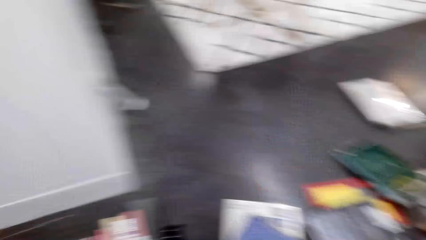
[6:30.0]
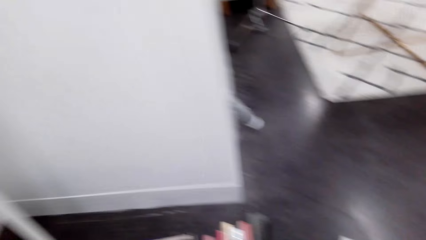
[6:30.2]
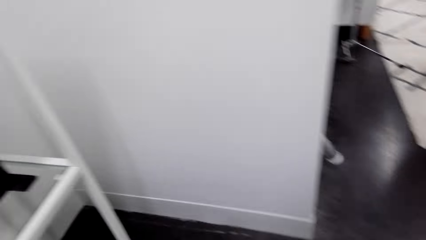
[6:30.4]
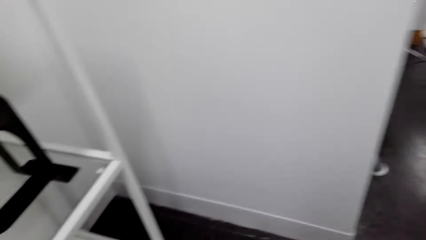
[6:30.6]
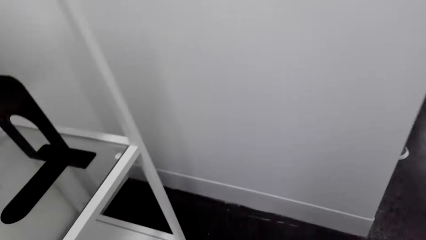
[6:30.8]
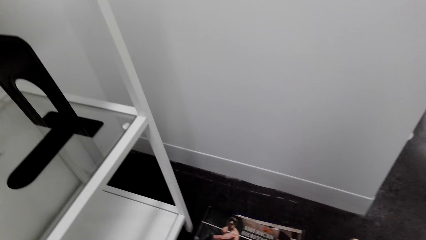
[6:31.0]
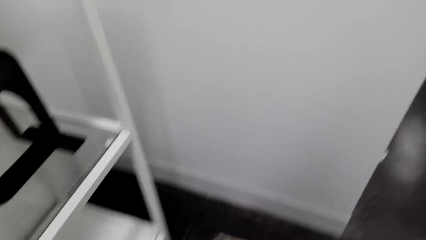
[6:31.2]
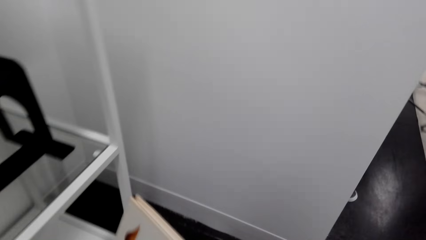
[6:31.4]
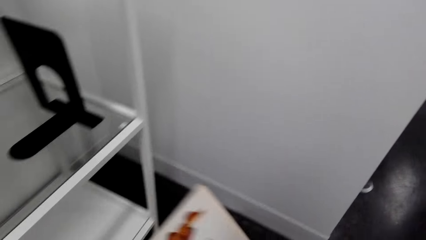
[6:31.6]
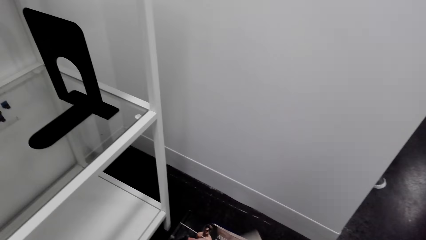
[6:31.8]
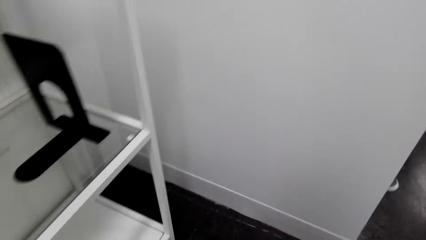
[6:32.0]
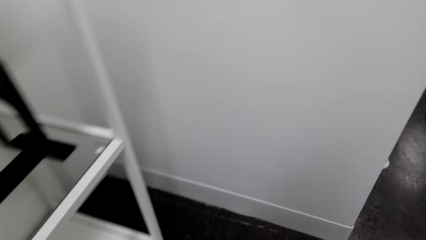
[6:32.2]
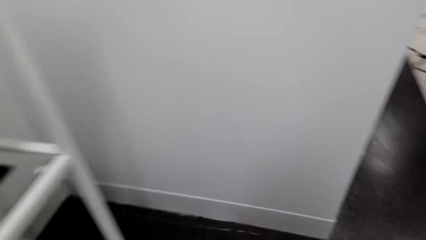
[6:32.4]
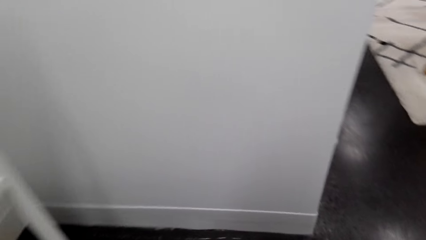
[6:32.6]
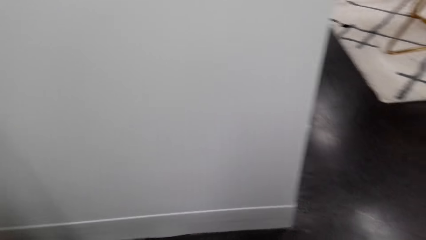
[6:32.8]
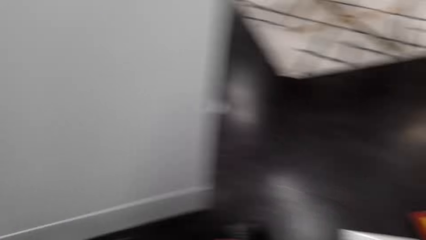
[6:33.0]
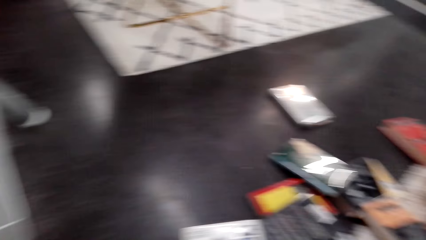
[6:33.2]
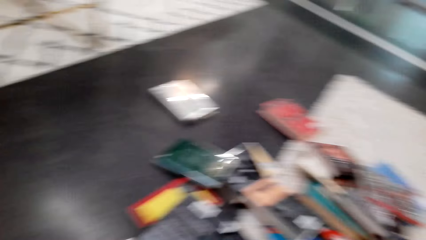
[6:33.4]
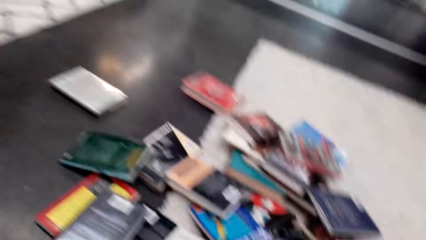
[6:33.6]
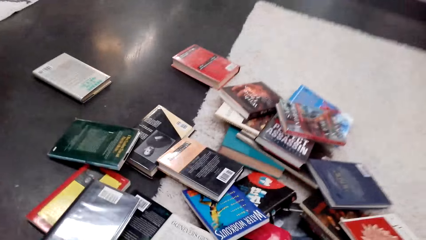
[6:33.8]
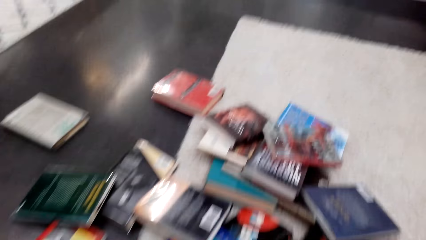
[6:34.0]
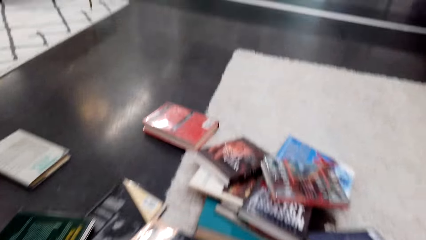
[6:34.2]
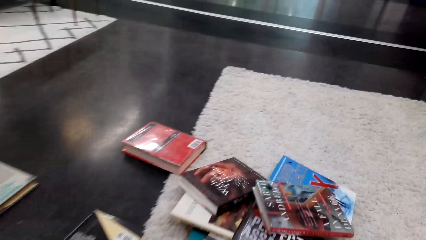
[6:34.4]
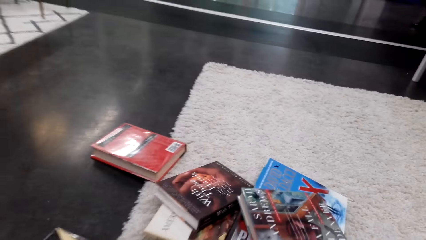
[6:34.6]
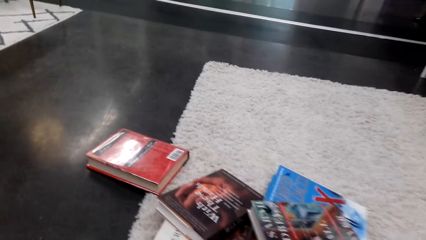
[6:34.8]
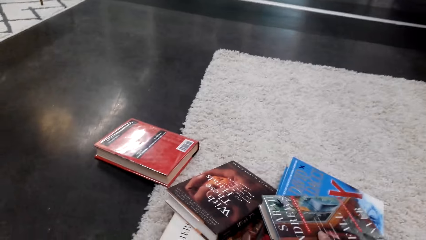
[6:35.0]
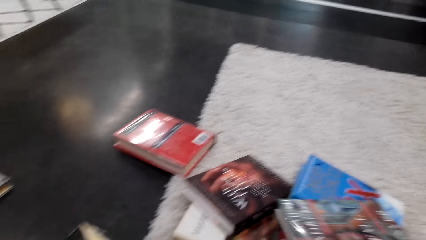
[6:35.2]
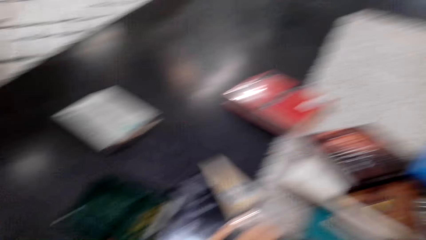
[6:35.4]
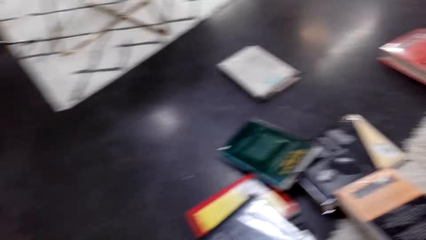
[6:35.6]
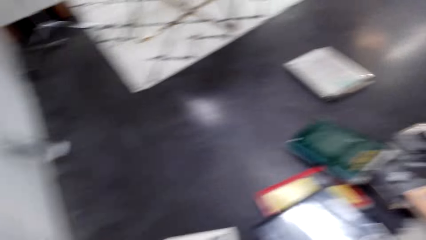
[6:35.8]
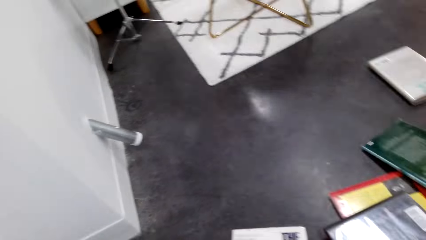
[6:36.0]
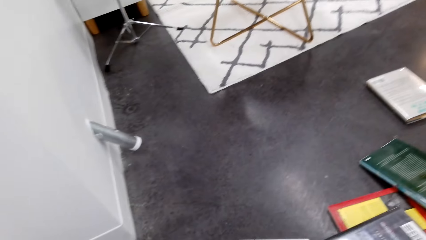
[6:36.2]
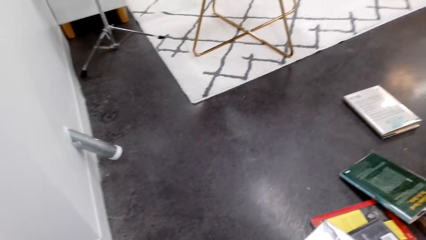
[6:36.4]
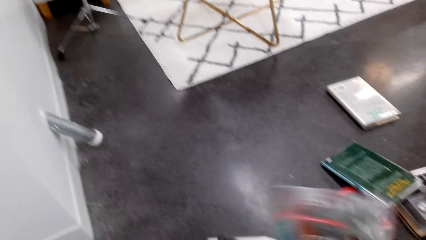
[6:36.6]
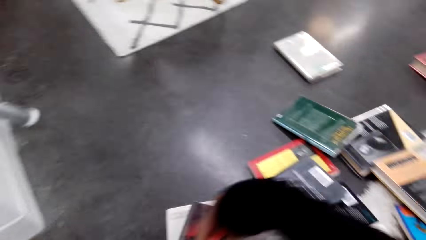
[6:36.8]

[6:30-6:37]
The camera wearer moves the book to the left hand. They stare at the book. They pick up the book on the floor with the right hand.

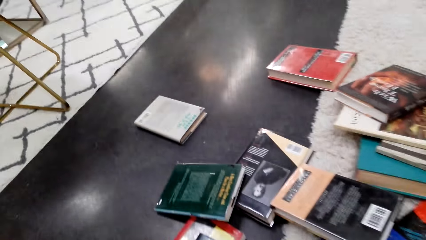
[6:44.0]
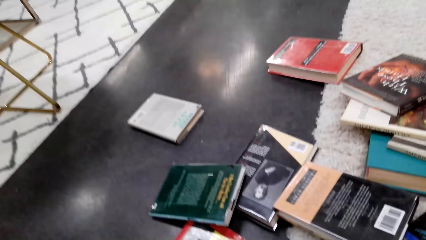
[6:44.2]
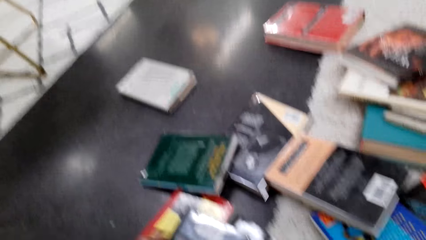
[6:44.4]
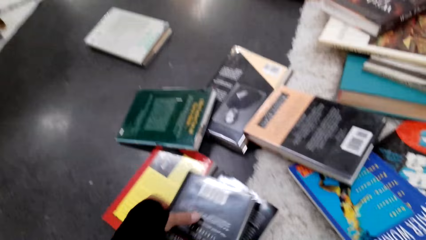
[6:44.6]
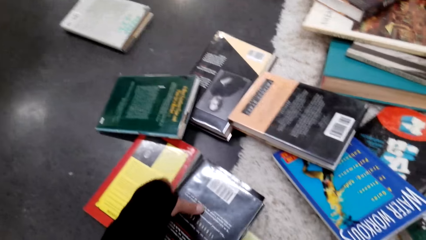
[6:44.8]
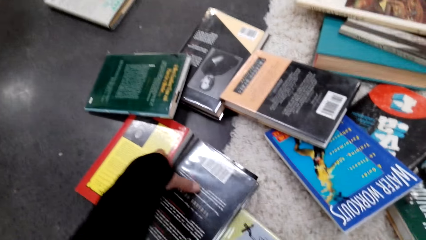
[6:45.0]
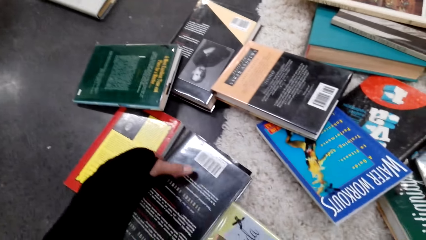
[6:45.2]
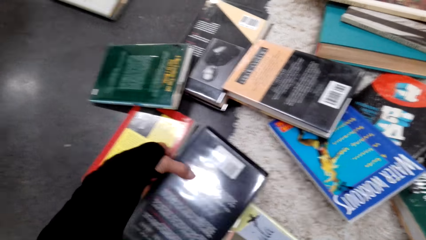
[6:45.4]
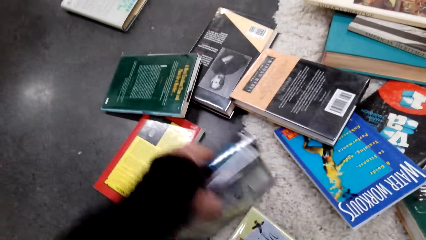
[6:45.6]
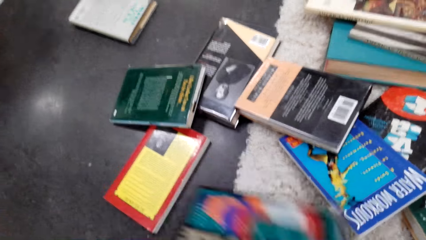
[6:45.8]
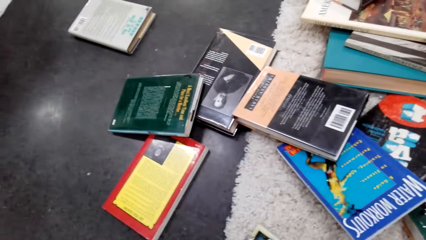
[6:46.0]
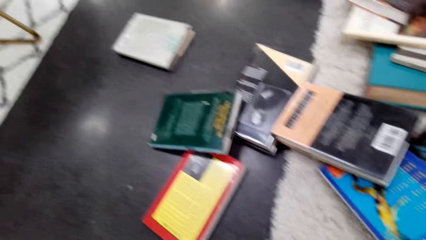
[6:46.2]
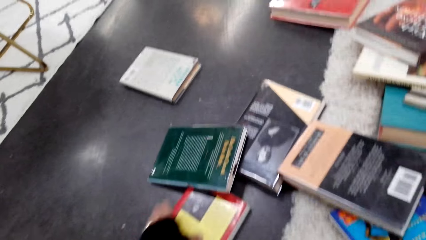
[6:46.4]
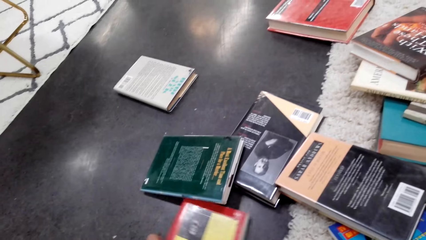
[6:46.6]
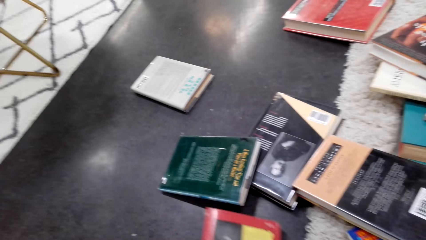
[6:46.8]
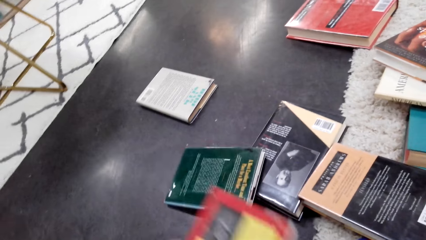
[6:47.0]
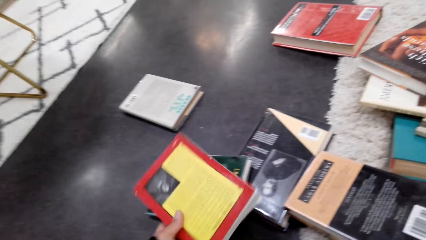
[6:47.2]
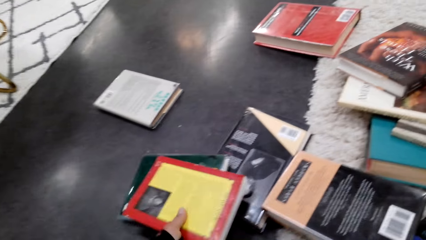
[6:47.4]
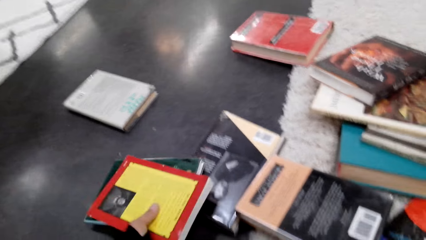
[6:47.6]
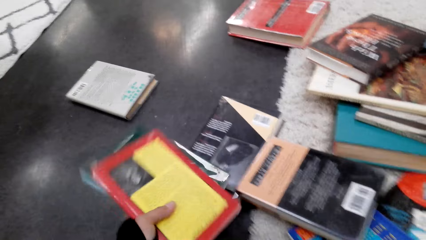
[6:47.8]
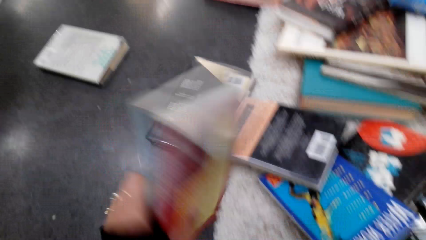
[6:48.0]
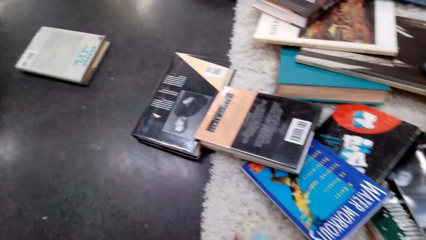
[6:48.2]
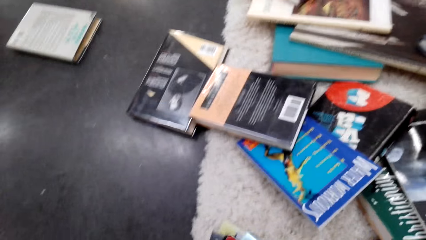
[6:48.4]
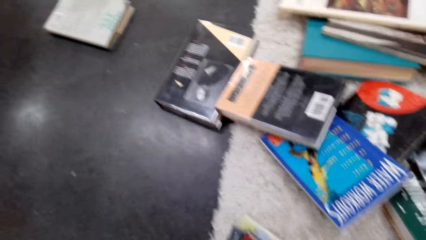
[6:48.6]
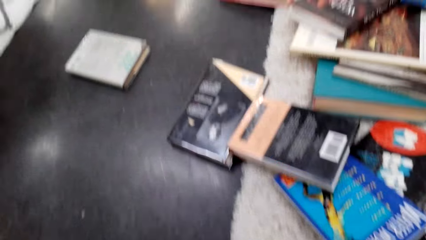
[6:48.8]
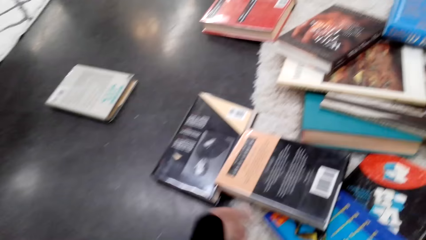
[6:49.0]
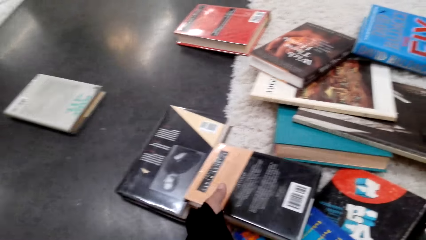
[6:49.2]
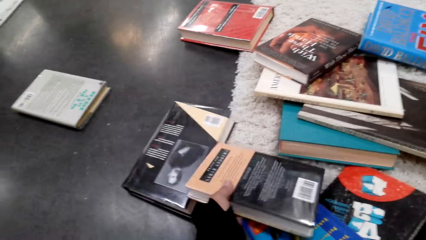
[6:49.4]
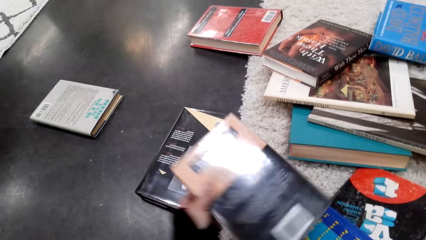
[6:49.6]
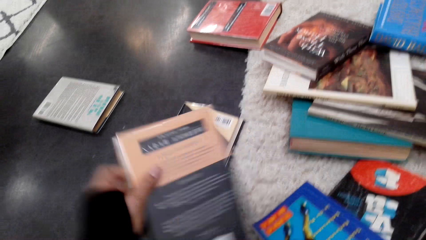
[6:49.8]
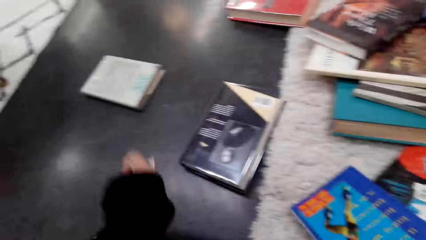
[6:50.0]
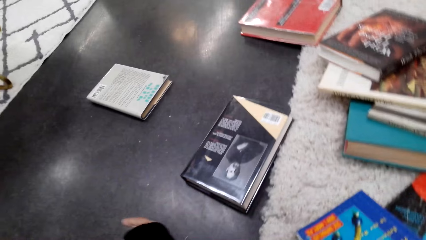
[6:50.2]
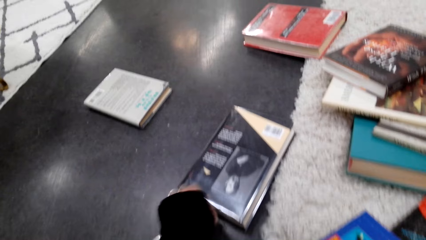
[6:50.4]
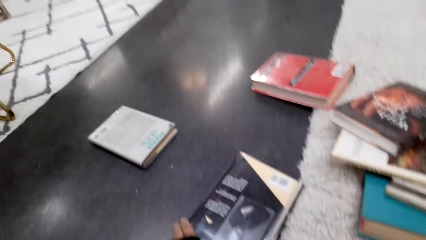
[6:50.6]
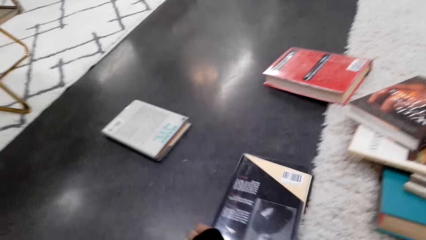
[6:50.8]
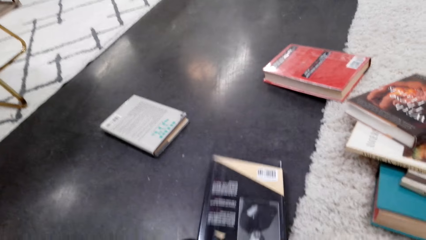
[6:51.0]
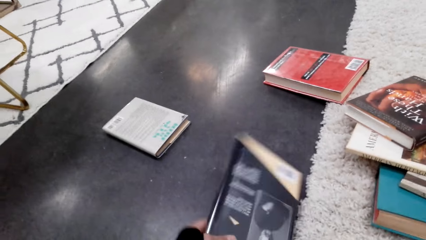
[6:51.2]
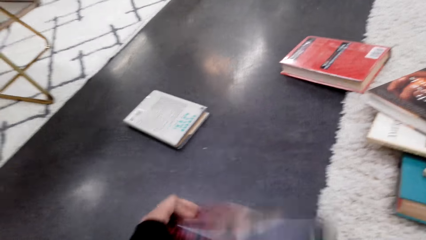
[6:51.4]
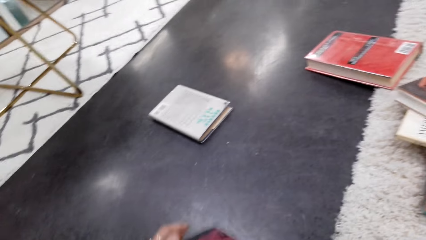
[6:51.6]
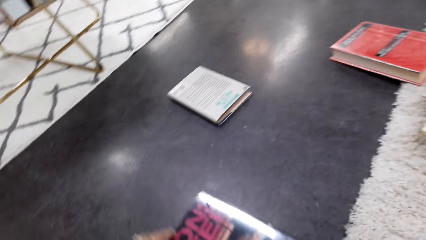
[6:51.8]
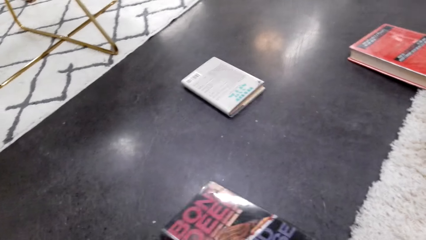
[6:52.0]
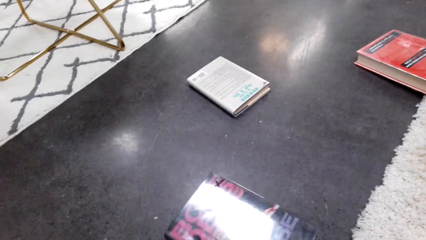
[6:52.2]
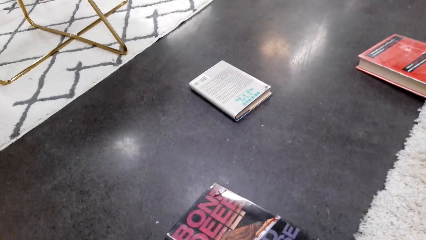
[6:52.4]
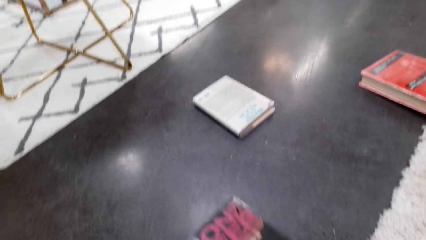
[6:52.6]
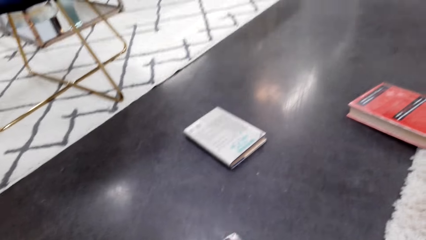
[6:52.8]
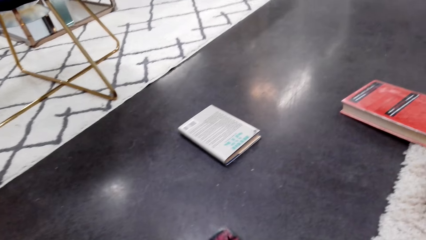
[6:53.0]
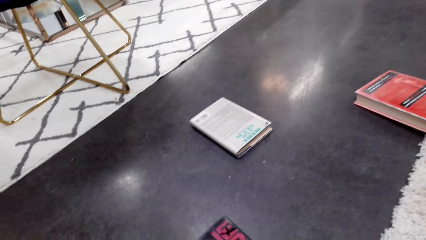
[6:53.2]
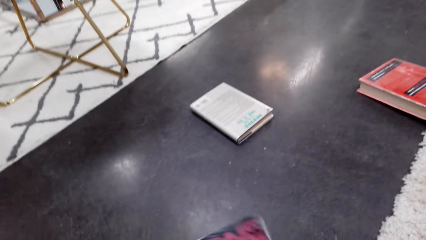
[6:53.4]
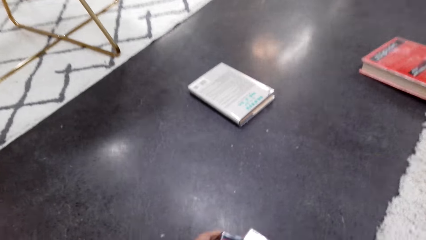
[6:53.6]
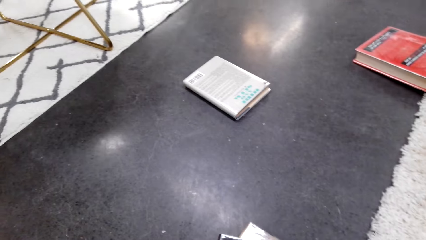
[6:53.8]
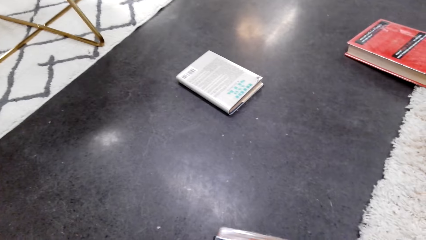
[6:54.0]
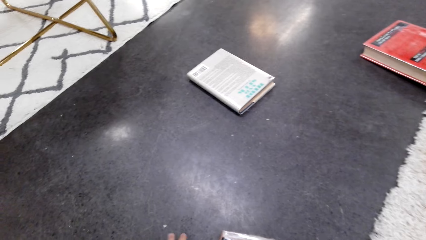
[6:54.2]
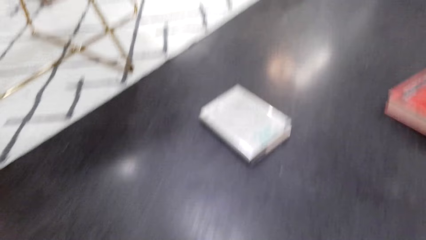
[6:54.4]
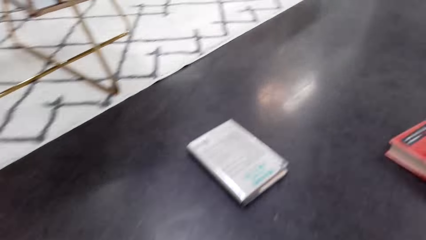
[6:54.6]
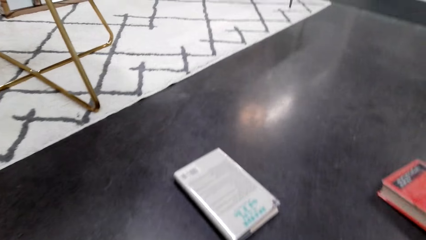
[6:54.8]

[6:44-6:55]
The camera wearer sorts the books with the left hand. They put the book on the floor. They pick up the book on the floor. They put the book on the floor.
